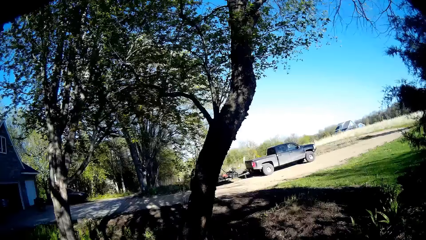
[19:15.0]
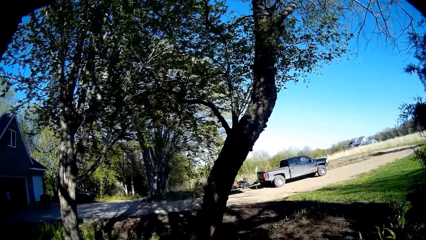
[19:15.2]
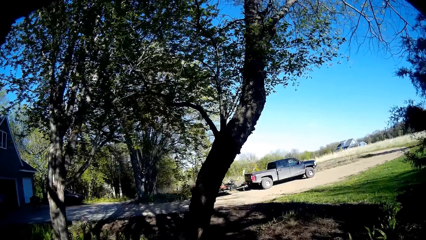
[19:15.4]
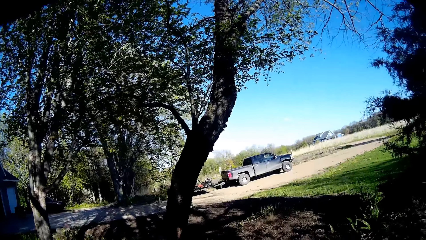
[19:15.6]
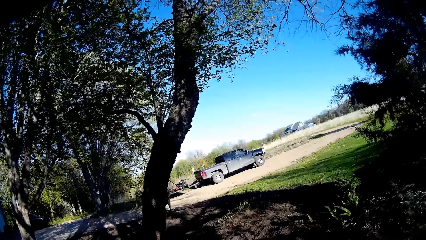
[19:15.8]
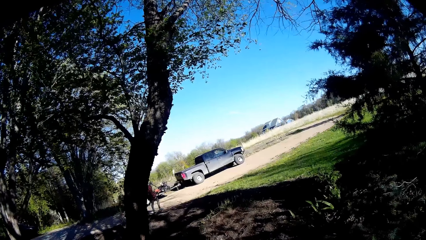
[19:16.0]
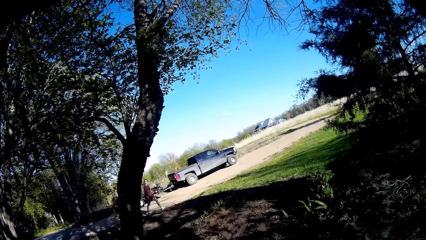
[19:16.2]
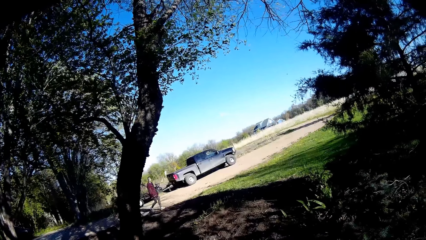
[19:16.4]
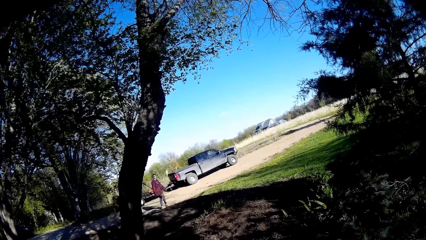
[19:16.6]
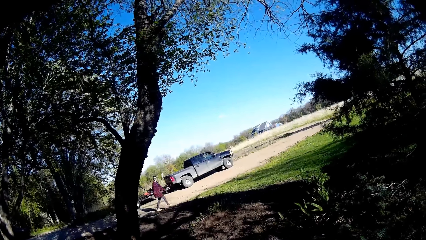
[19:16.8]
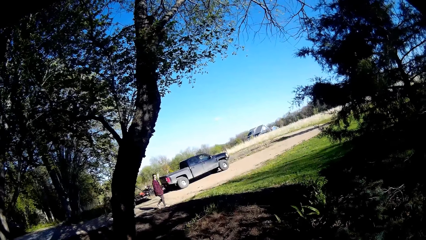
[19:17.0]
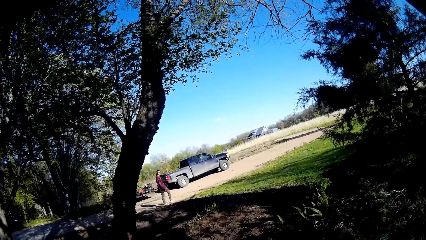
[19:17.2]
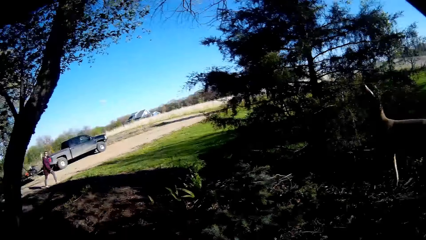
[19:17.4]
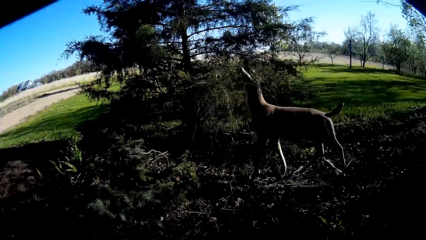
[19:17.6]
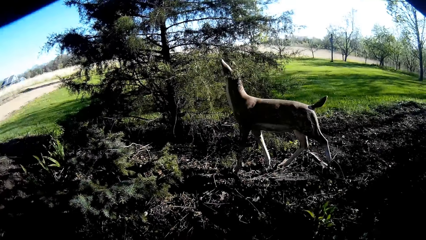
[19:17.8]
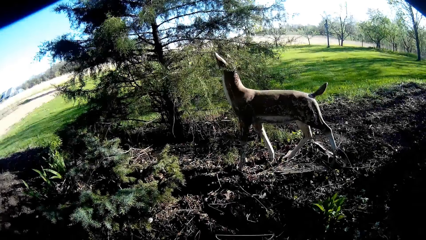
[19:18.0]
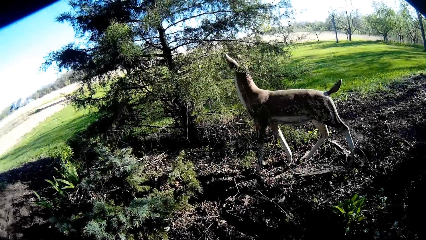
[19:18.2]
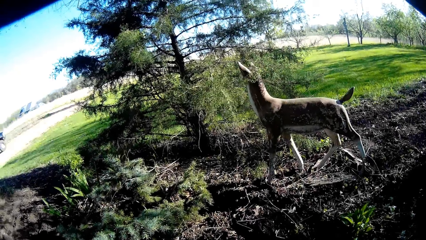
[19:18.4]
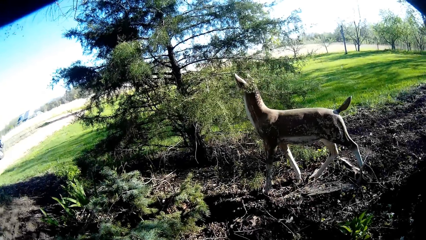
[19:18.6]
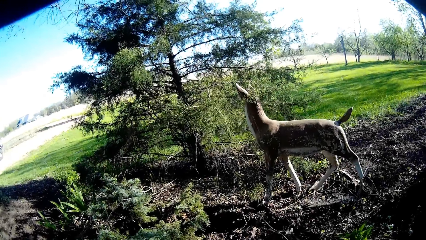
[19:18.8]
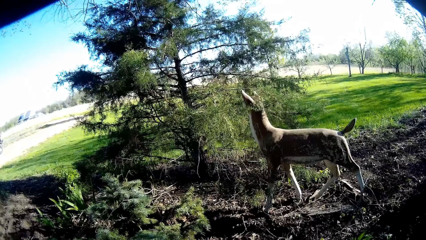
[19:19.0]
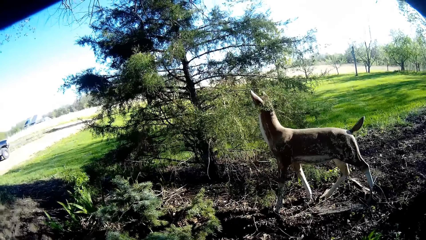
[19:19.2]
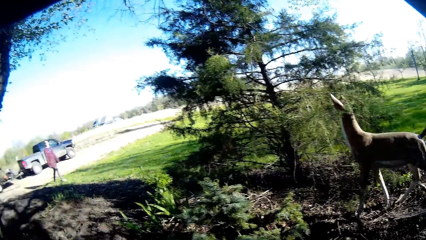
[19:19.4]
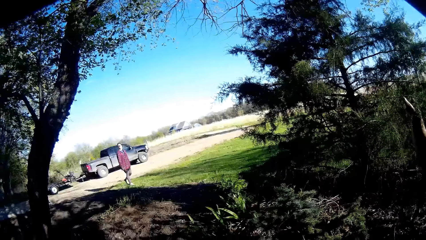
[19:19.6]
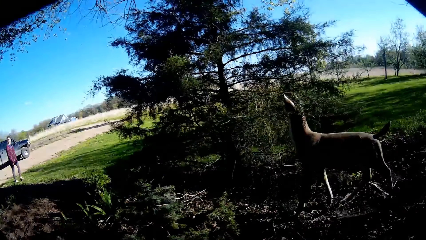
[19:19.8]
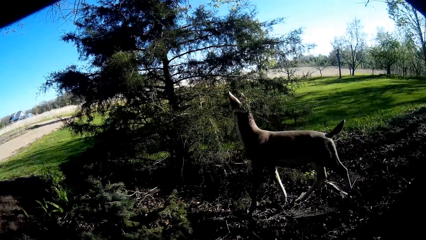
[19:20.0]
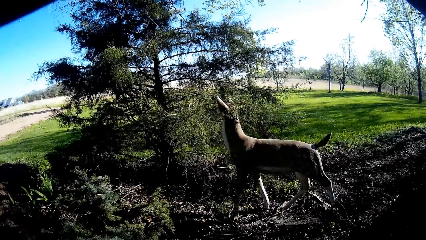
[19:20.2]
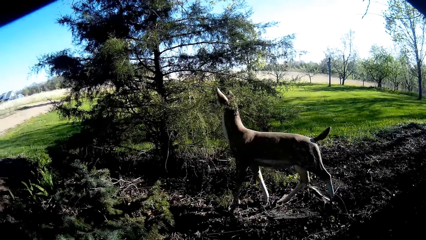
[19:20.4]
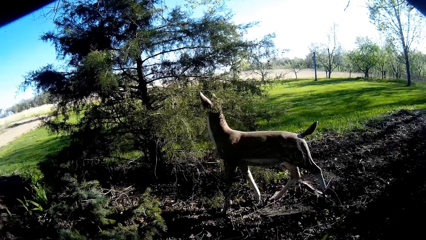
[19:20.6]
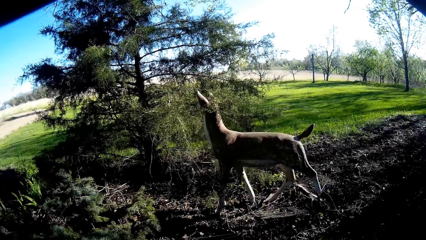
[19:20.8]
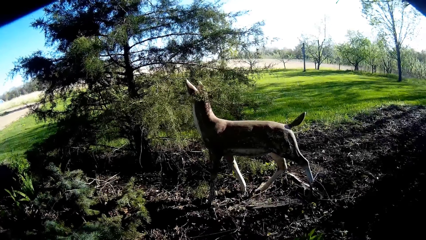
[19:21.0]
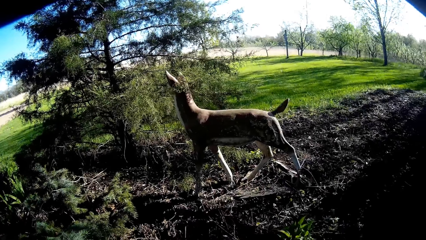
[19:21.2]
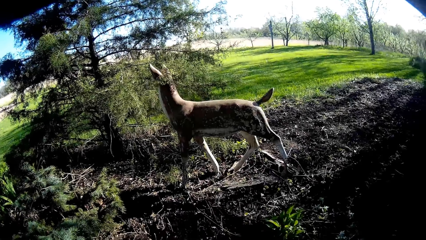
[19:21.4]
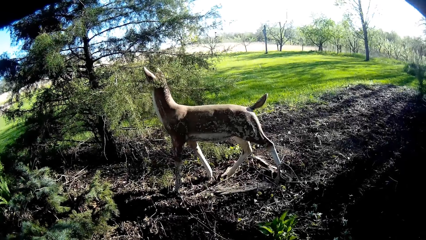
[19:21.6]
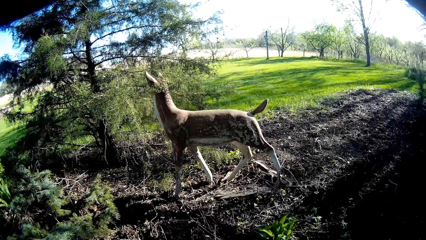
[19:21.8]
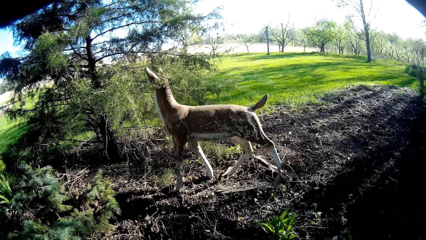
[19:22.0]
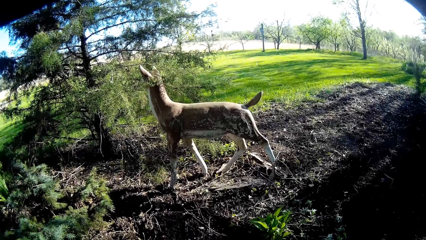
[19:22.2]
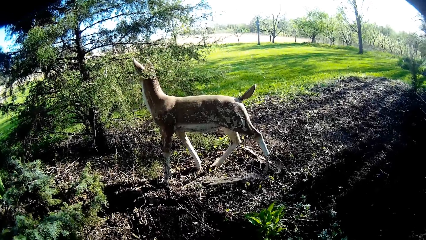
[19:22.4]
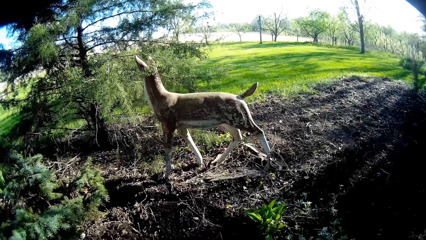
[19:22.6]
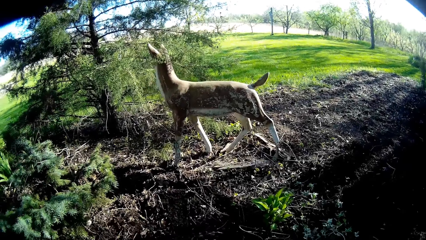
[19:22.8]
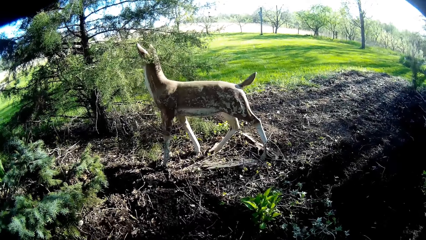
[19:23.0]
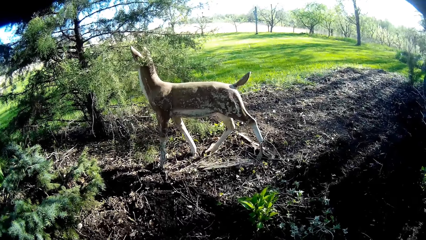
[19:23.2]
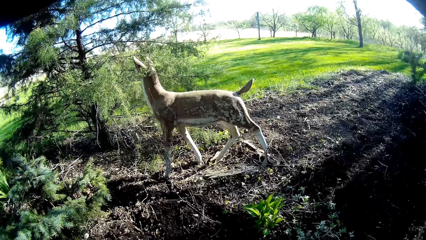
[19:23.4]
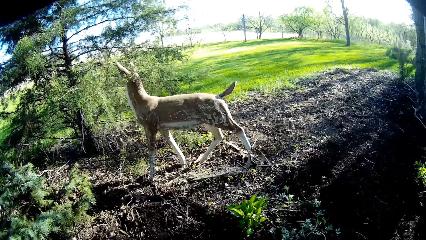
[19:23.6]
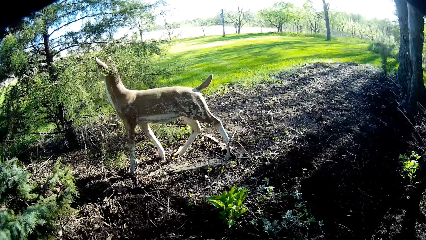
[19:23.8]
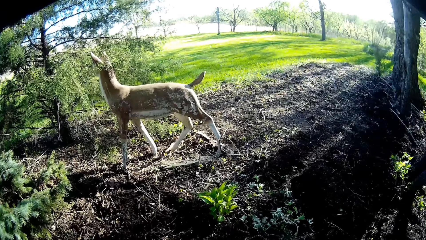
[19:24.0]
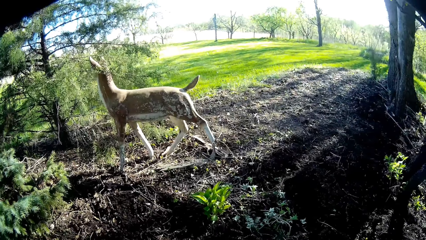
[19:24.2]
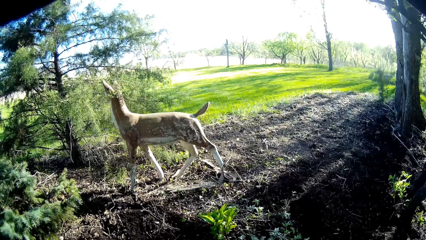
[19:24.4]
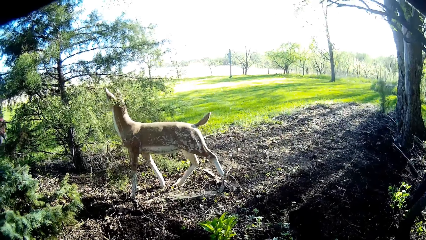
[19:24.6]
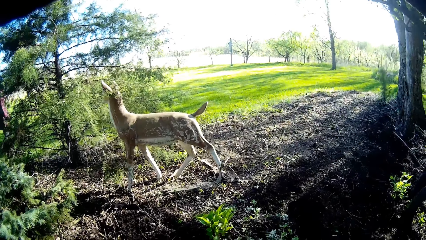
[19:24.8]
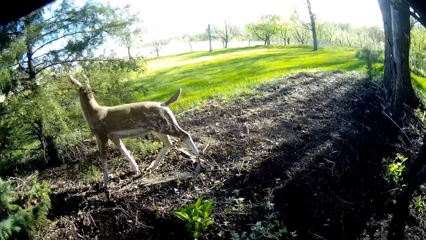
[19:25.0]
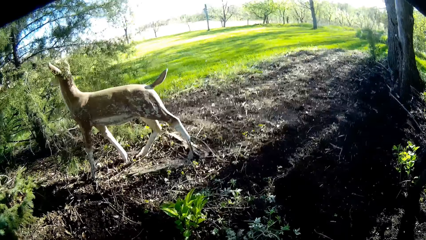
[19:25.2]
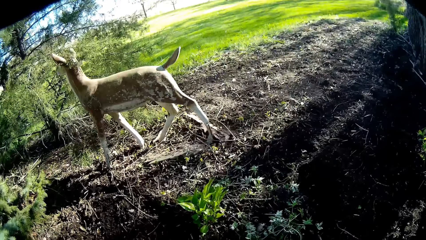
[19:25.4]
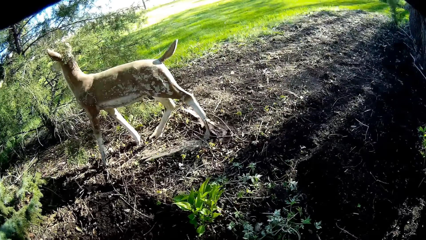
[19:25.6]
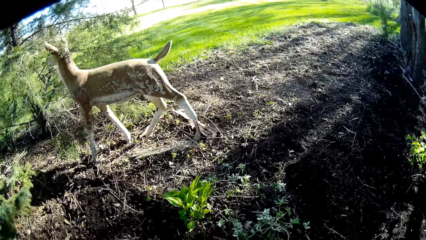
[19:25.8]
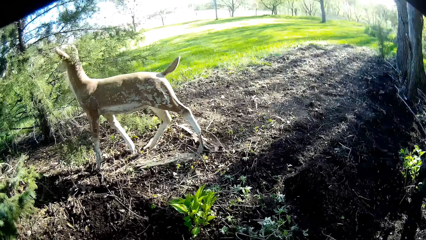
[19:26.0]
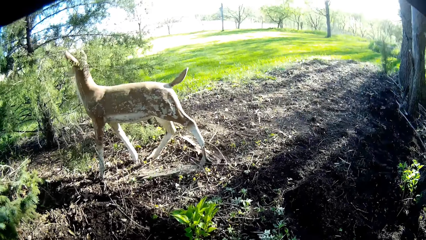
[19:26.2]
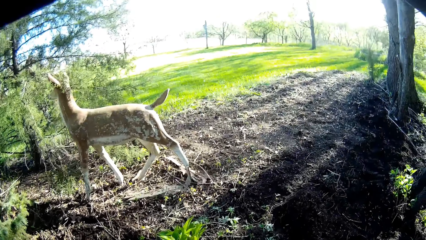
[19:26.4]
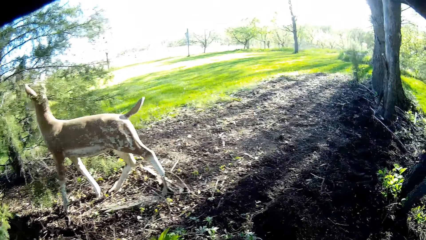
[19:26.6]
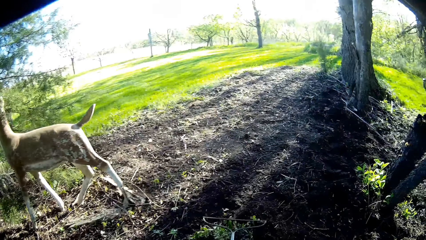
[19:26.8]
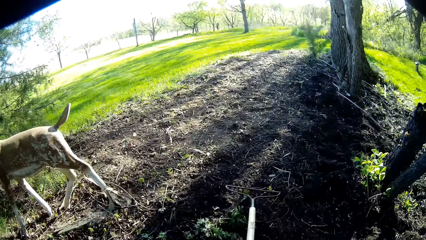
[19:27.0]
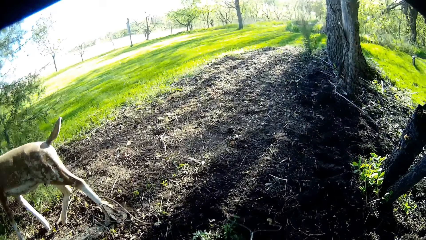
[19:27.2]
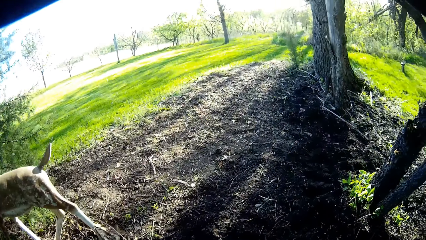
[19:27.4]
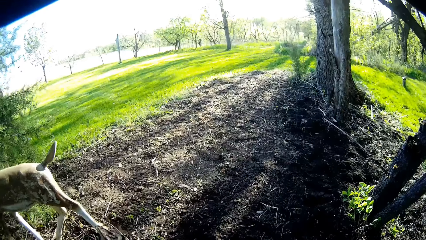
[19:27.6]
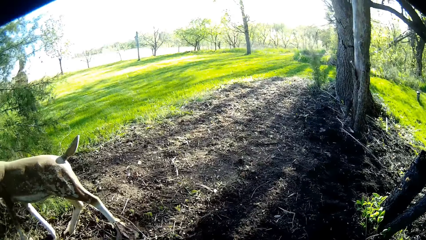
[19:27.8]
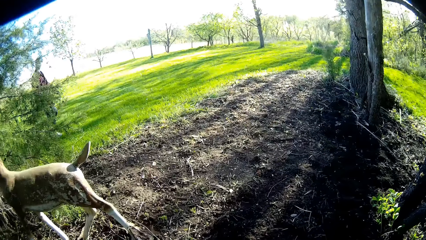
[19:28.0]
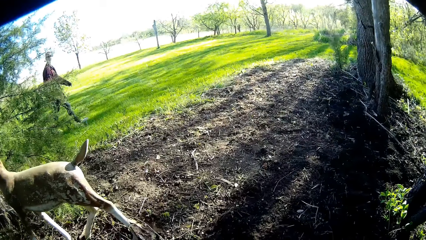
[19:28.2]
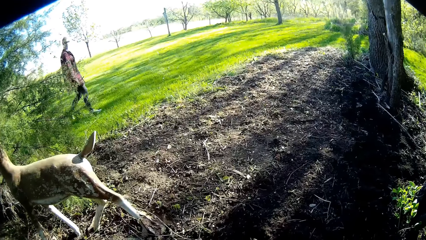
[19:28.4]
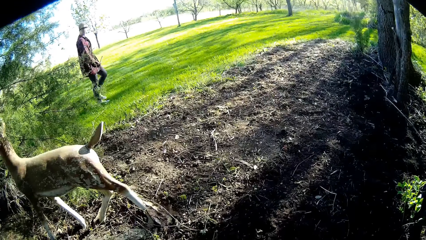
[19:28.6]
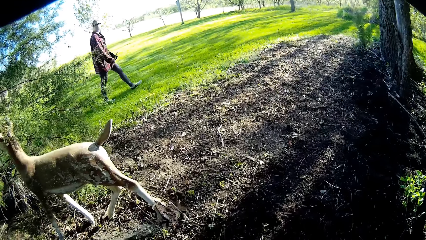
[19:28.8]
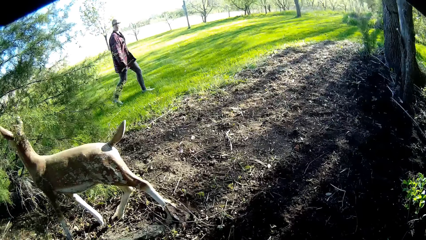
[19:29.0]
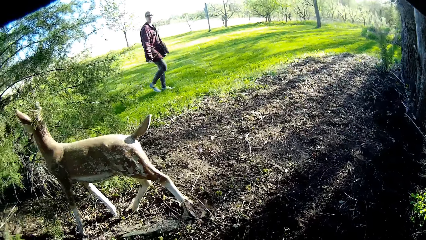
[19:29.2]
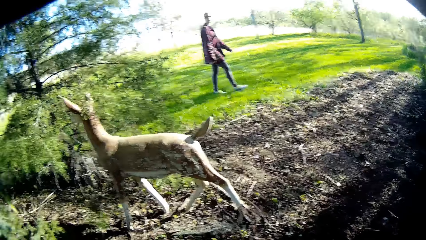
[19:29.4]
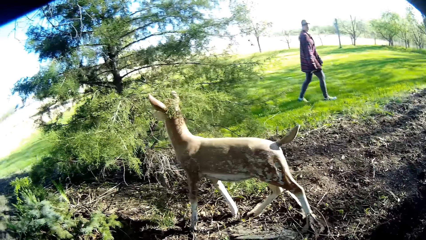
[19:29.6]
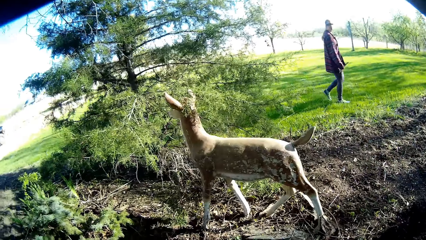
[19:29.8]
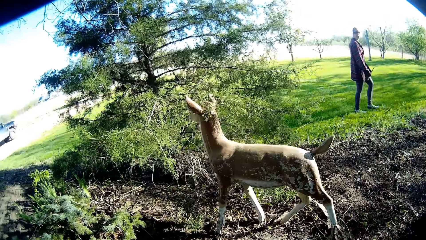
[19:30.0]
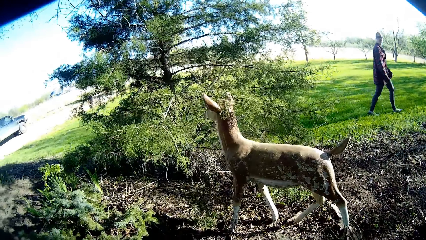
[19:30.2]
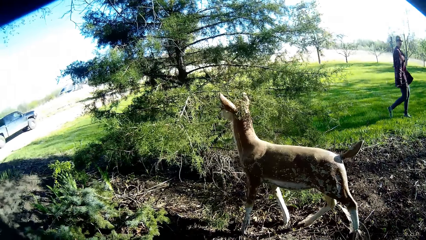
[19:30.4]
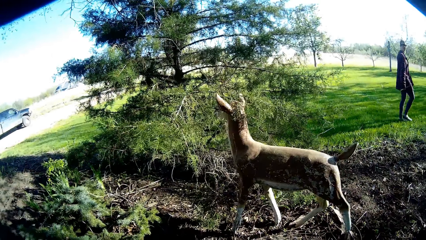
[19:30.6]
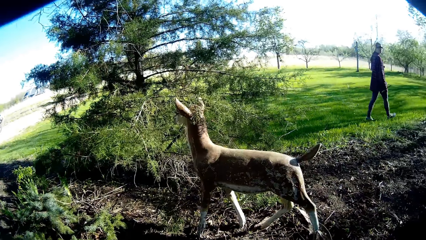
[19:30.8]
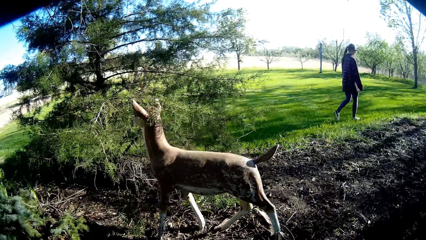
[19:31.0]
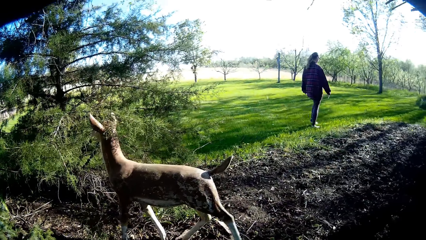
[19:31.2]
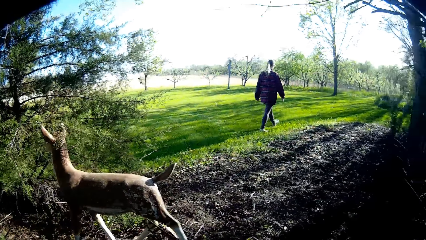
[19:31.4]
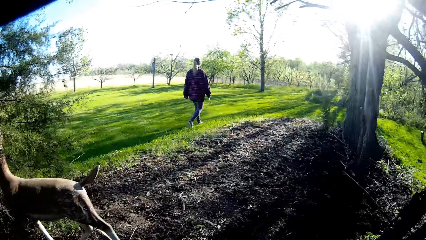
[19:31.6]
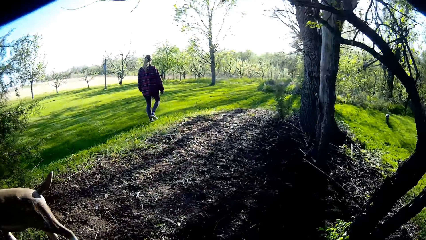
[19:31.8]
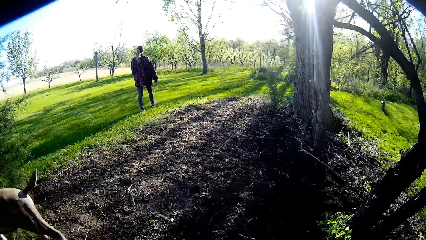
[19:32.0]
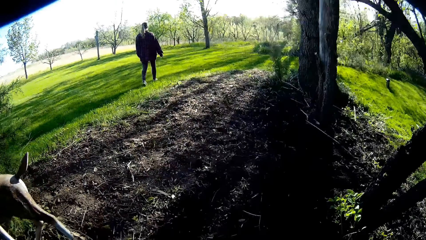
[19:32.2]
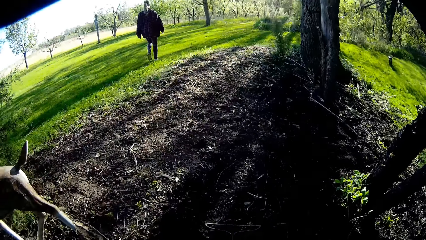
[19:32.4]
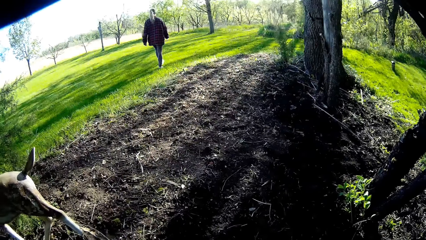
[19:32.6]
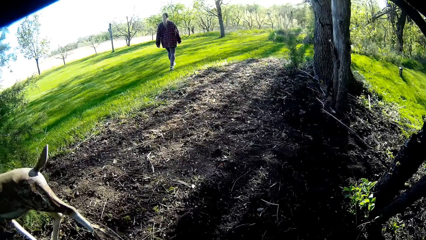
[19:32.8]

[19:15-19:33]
The woman walks towards a lawn. The camera wearer talks with the woman. They level the soil with a rake. They talk with the woman. The woman walks around the garden.
